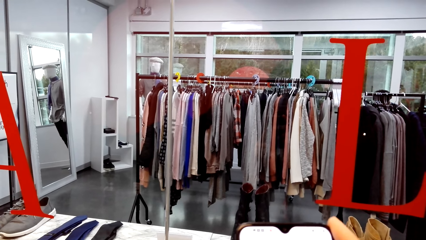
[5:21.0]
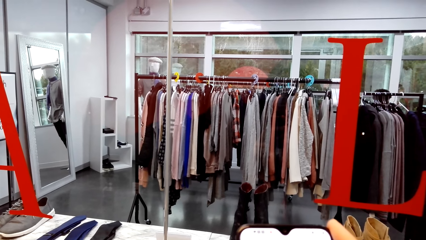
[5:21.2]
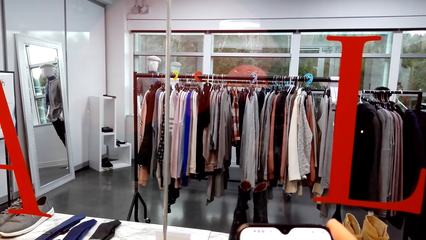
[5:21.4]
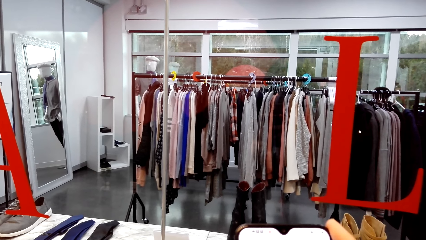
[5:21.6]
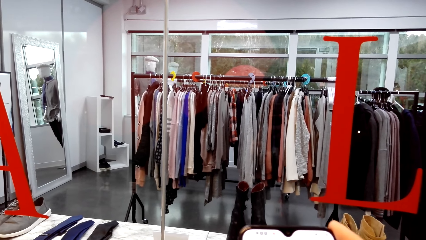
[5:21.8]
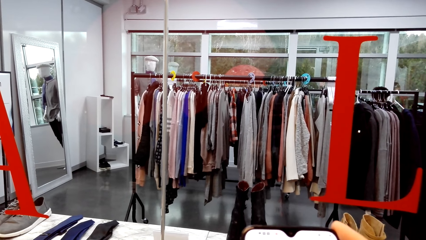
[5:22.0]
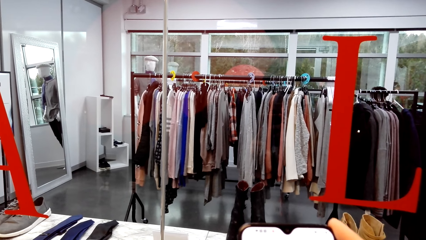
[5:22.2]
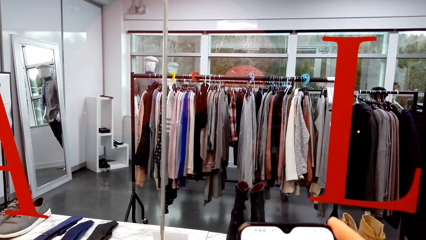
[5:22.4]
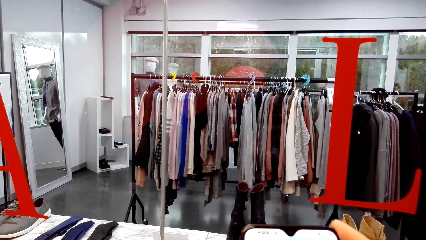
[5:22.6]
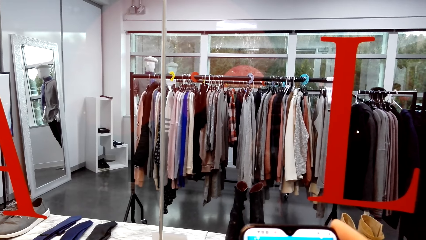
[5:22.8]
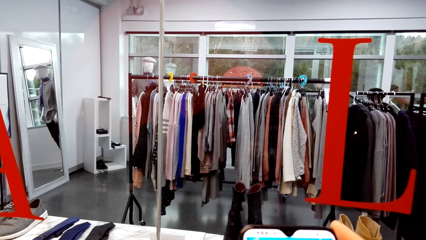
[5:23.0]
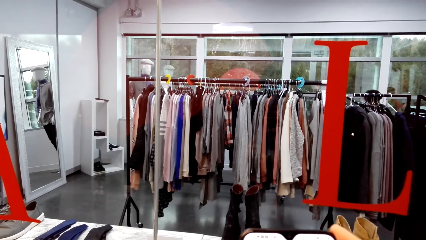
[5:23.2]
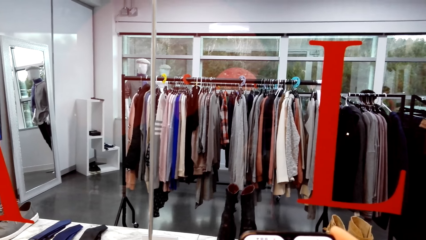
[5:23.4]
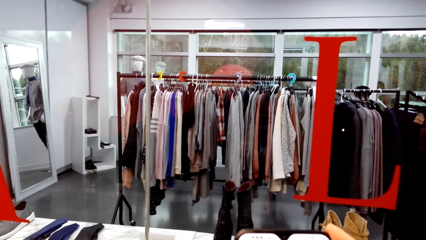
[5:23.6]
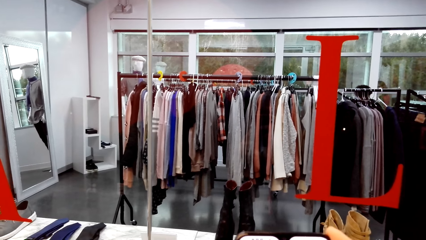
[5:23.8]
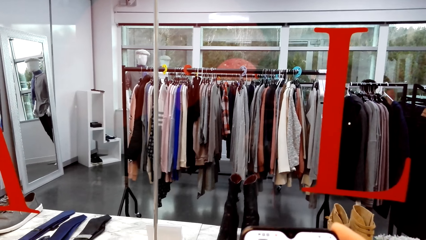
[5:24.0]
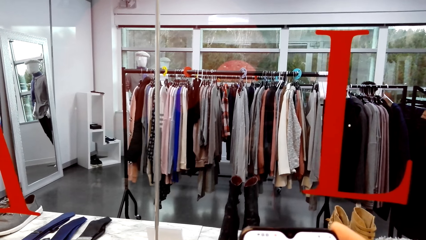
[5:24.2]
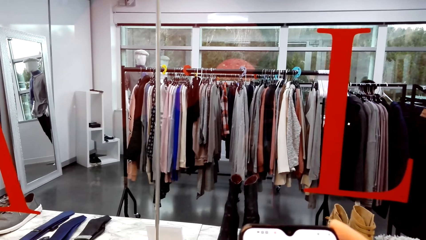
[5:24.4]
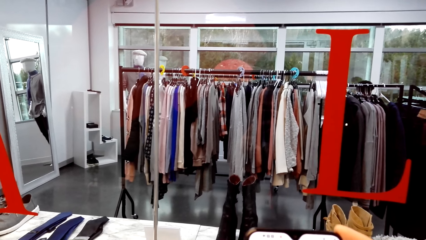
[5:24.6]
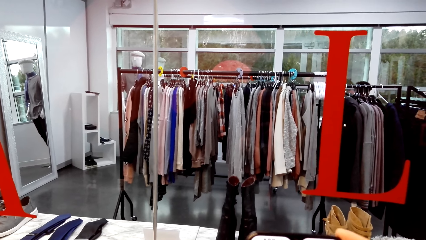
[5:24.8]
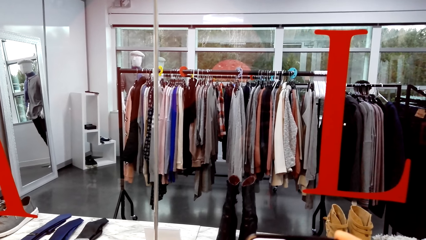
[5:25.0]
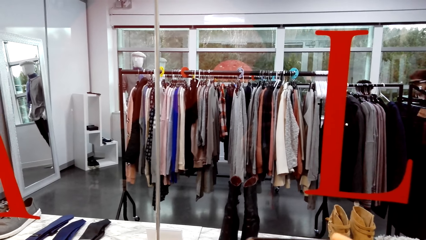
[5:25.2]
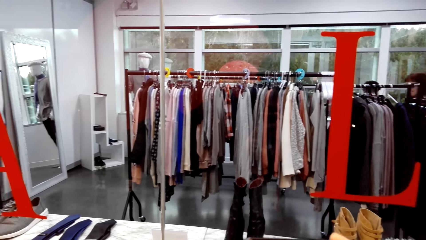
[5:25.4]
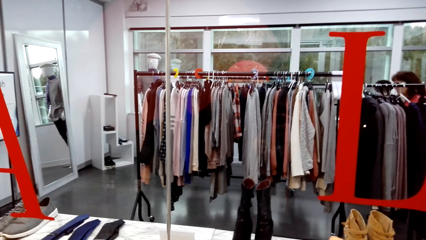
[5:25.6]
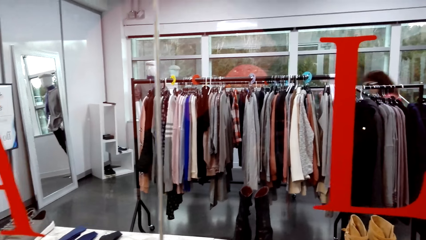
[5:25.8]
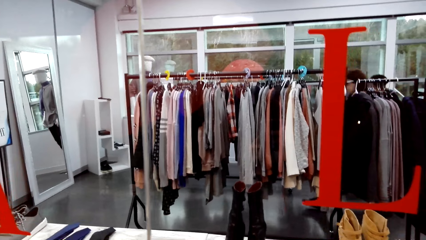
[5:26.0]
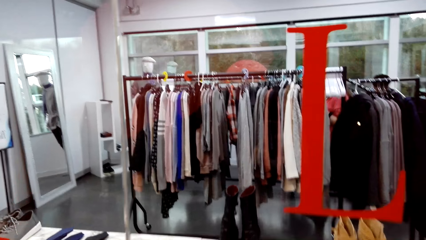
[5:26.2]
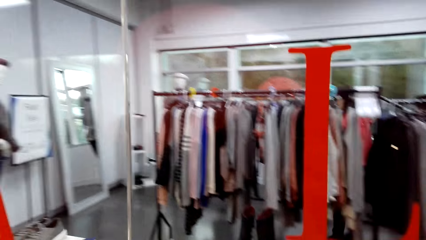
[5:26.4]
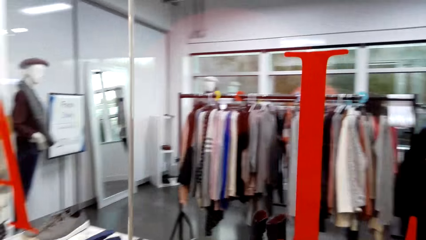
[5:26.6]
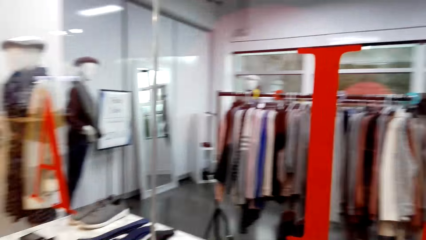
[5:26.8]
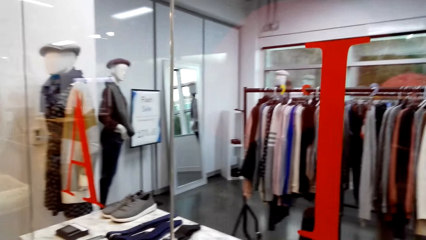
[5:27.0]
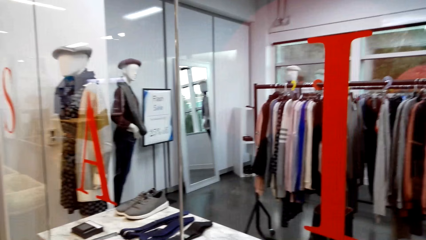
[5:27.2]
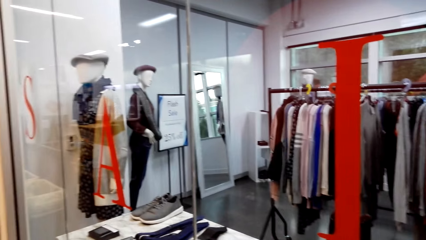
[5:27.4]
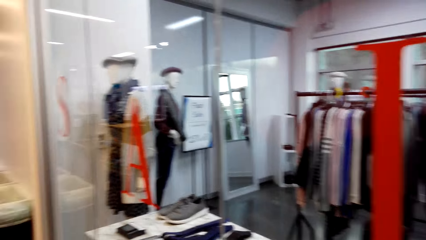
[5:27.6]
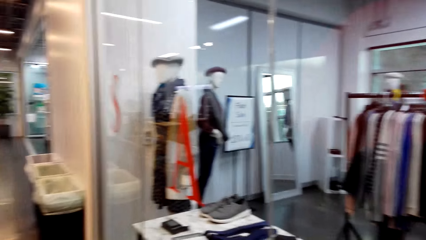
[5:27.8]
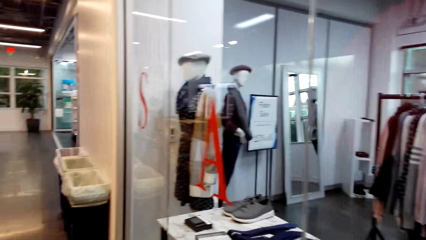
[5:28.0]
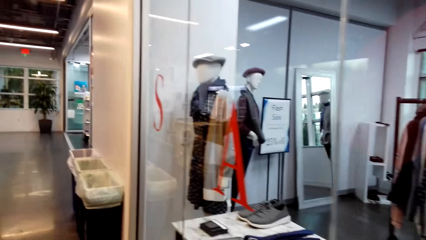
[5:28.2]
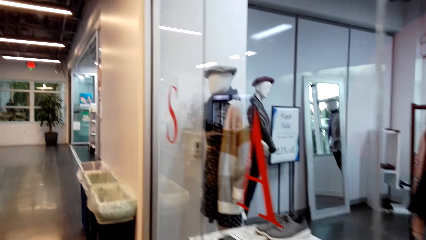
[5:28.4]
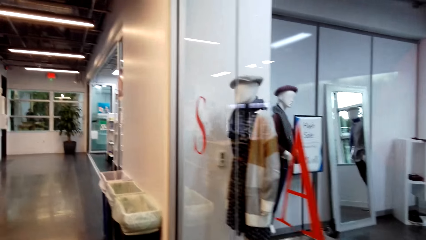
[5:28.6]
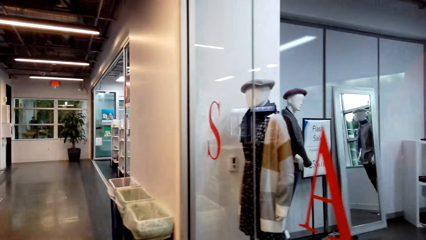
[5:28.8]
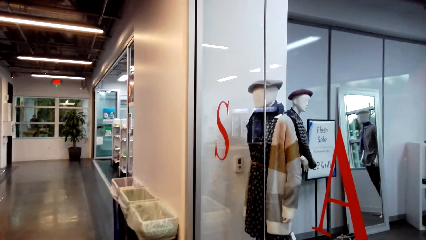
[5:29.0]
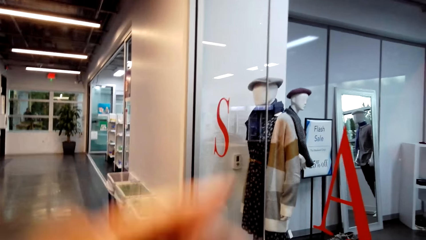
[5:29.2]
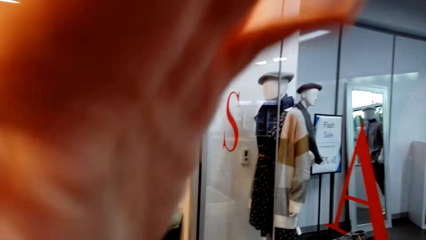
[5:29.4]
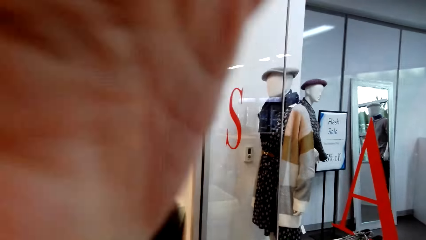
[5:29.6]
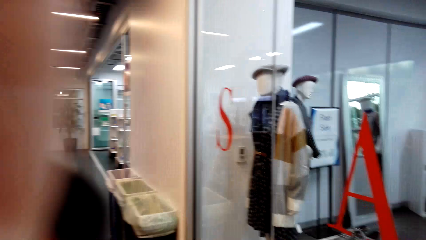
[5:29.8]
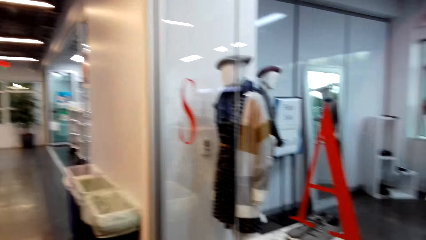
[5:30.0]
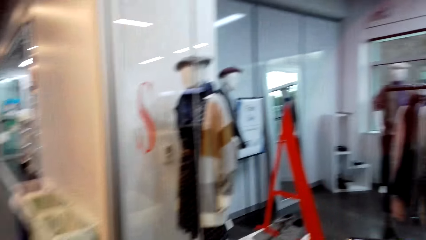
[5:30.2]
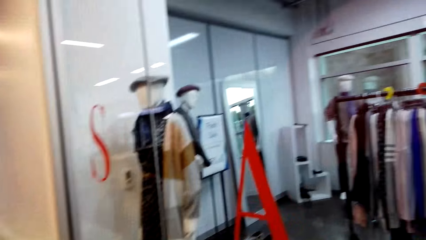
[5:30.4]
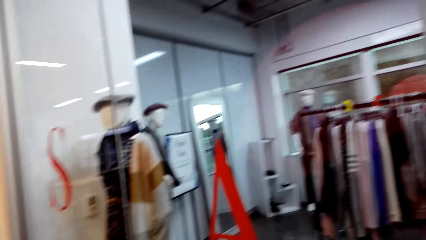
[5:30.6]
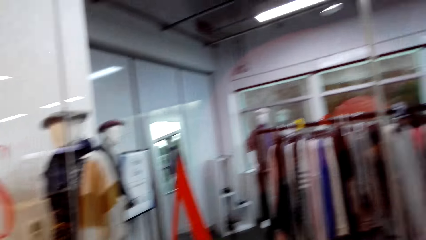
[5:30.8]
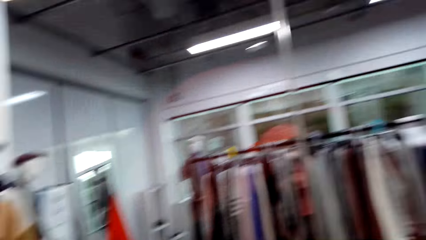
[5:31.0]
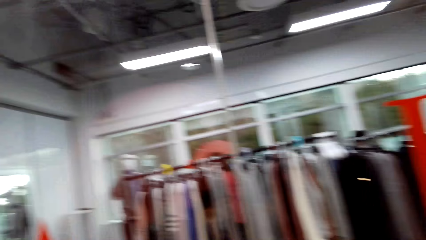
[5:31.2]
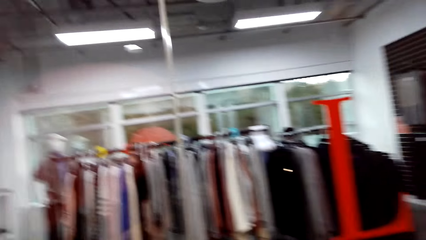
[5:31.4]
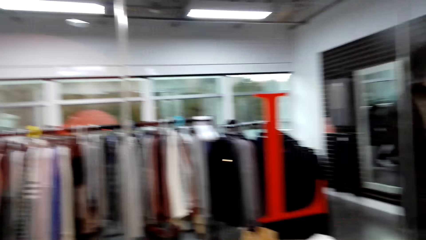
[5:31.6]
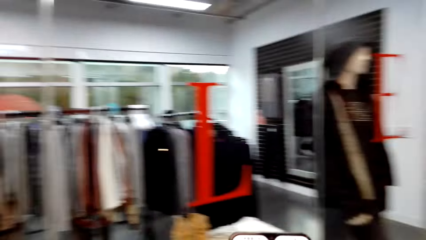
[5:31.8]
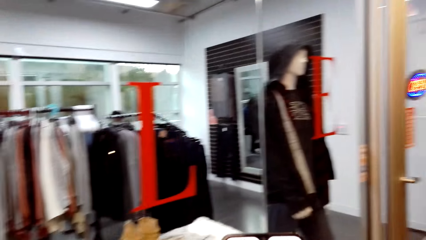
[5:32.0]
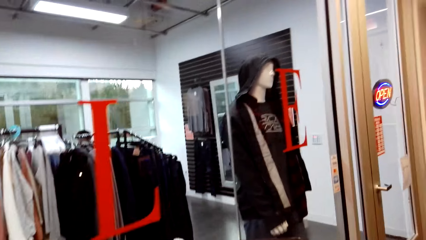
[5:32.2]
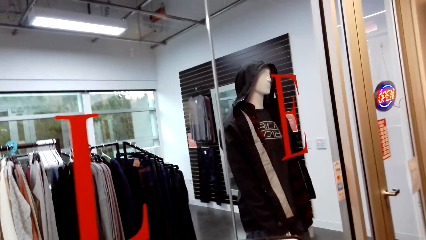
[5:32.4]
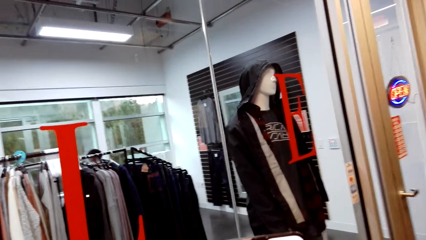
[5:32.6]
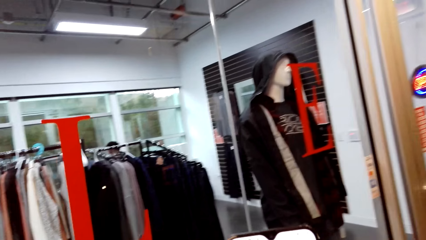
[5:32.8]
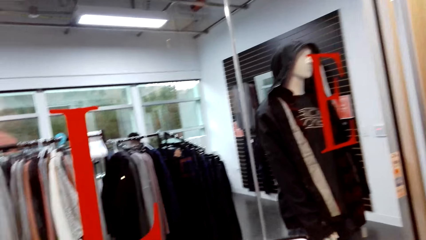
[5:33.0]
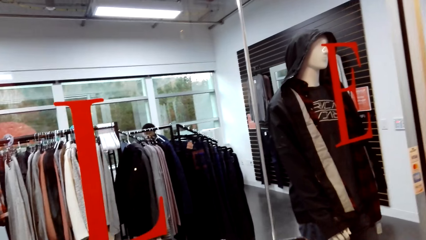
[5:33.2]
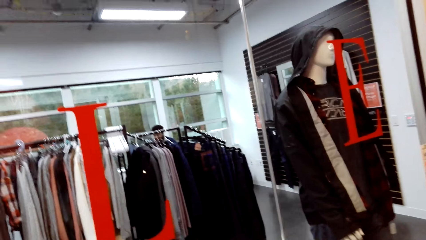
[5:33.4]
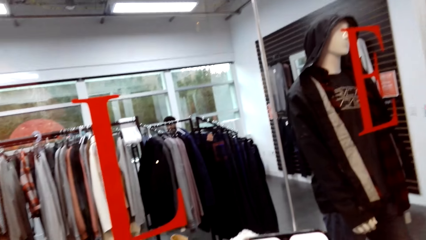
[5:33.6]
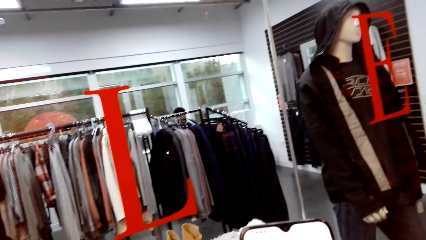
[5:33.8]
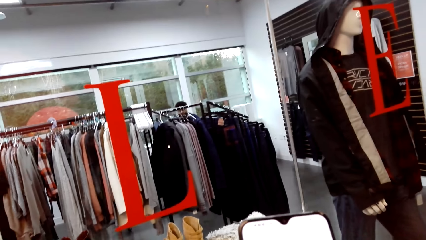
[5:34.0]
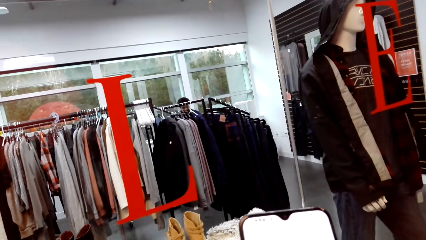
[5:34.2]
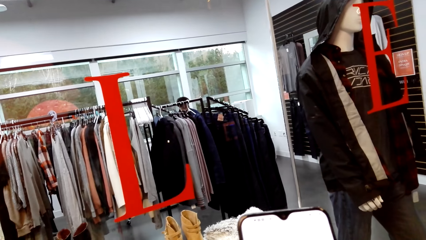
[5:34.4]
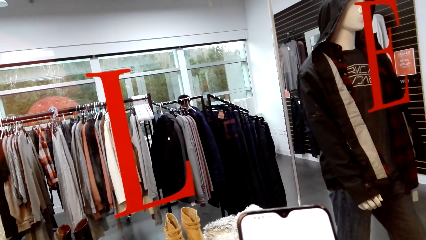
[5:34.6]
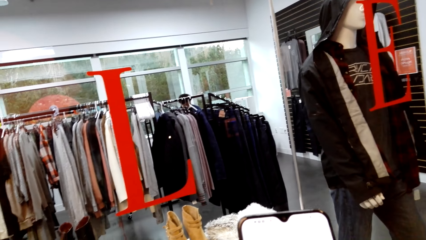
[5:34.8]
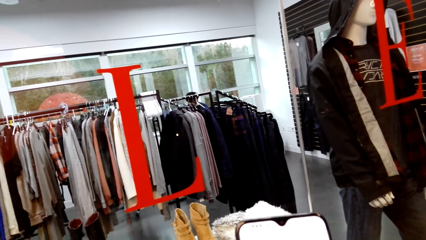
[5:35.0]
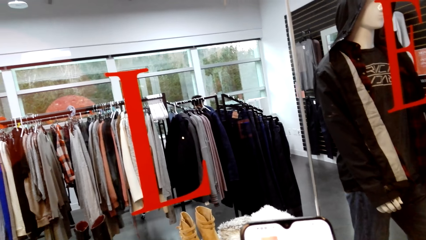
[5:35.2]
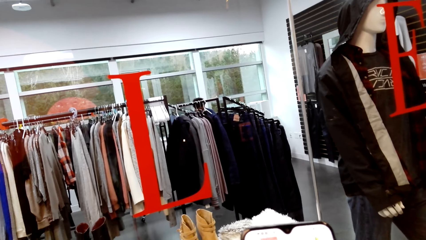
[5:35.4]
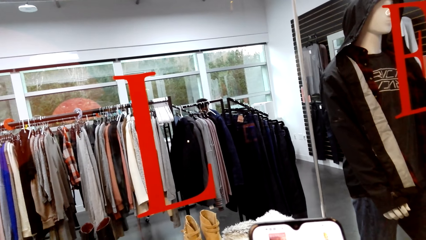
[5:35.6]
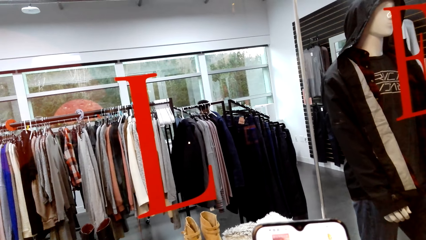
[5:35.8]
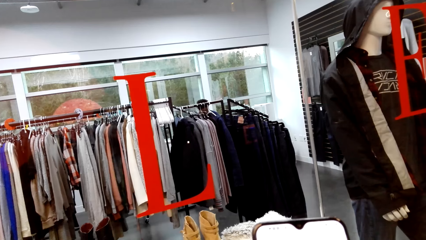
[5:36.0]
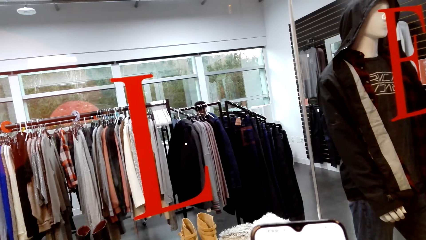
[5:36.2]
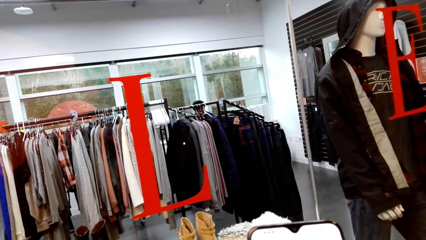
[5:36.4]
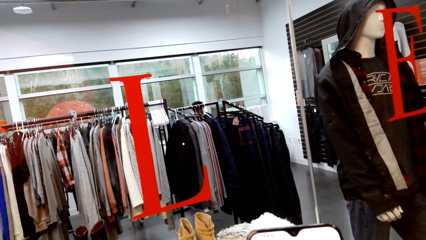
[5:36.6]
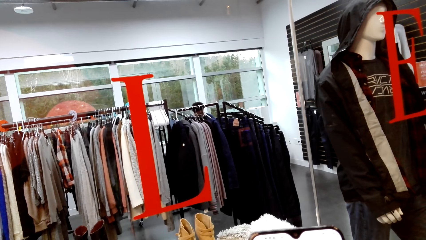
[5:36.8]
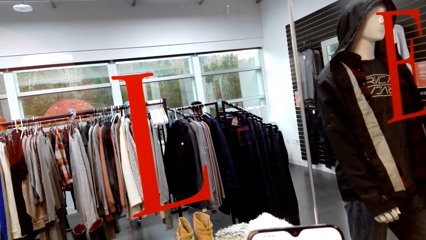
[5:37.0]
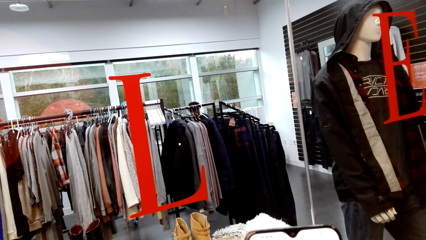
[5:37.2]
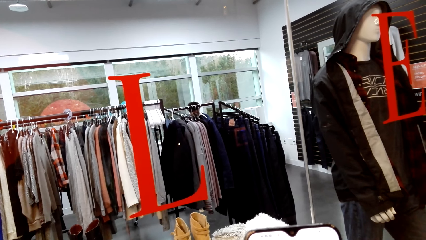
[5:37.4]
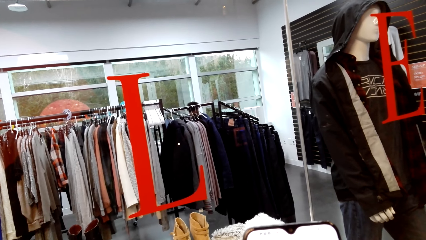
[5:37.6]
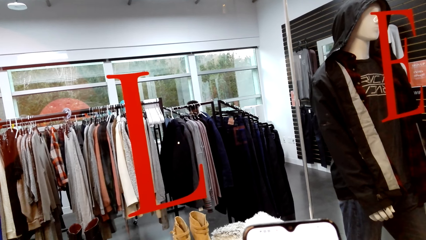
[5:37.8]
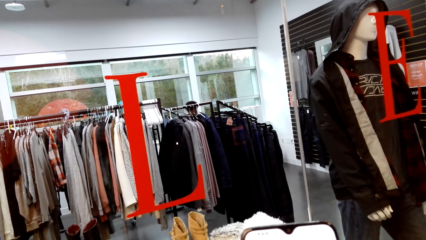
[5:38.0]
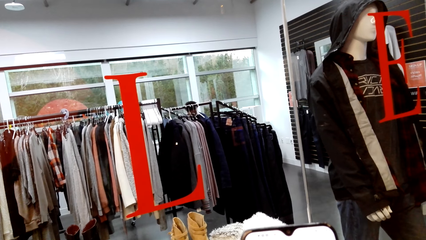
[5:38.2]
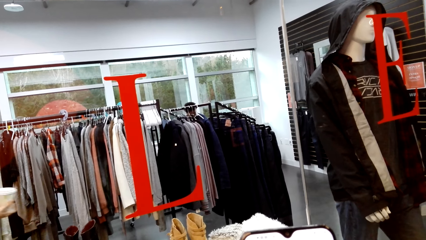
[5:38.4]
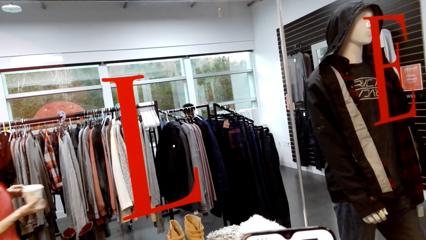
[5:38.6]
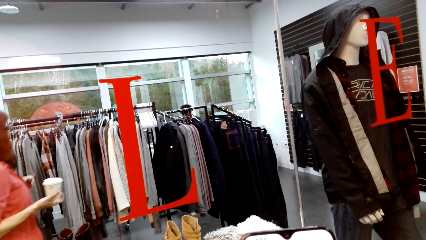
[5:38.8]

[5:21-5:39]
The camera wearer holds the phone. They laugh. They look in the clothing store. They put up the left hand. They look at the phone.
